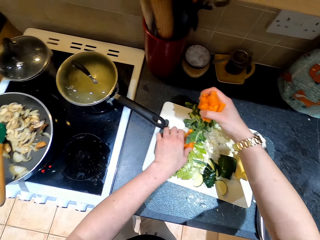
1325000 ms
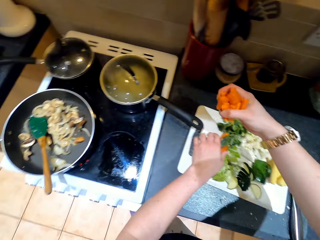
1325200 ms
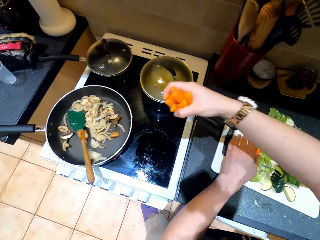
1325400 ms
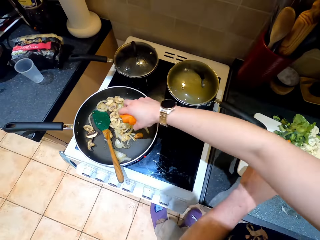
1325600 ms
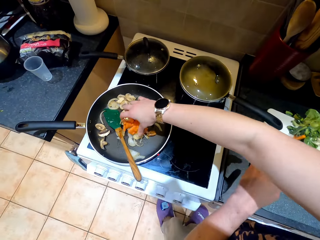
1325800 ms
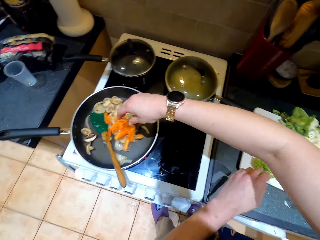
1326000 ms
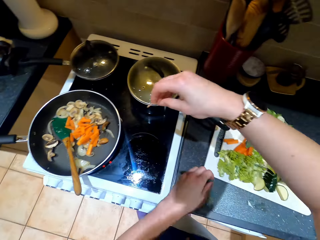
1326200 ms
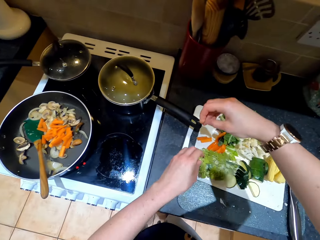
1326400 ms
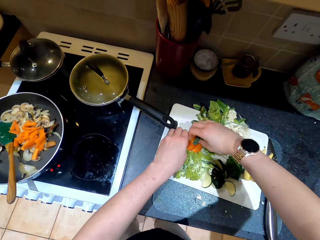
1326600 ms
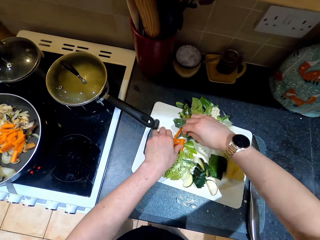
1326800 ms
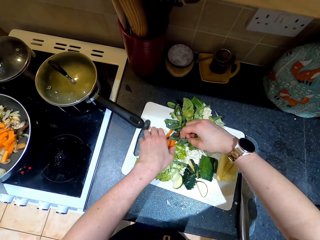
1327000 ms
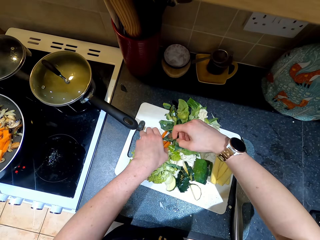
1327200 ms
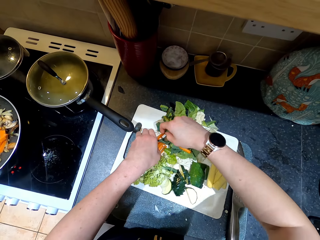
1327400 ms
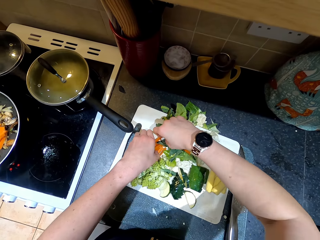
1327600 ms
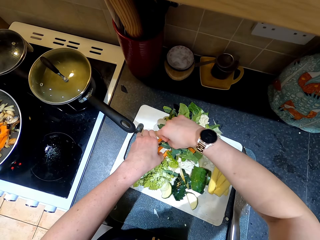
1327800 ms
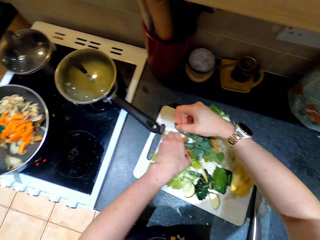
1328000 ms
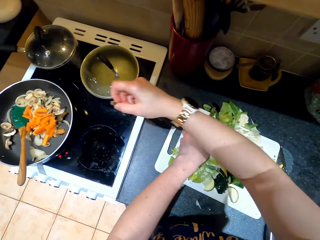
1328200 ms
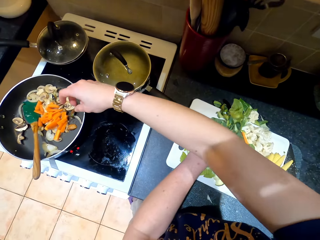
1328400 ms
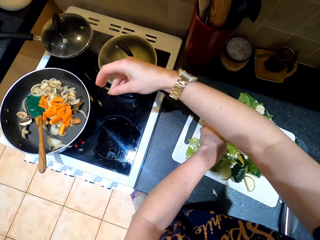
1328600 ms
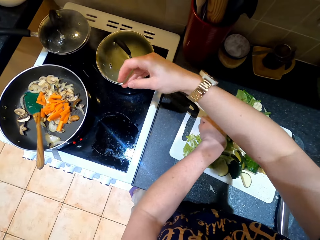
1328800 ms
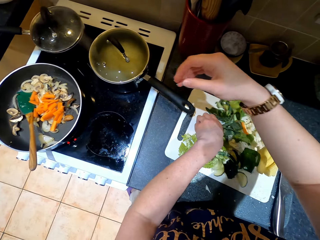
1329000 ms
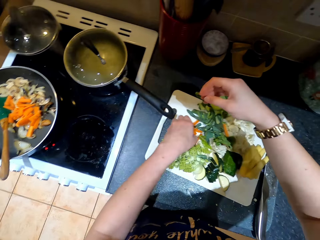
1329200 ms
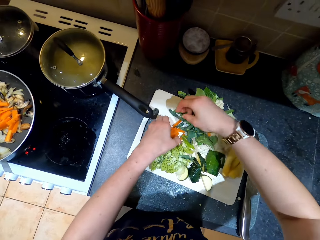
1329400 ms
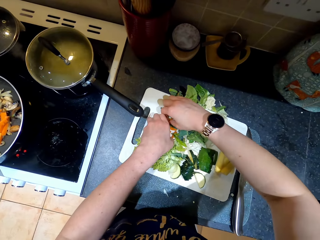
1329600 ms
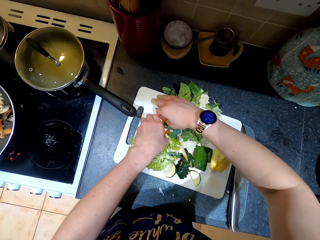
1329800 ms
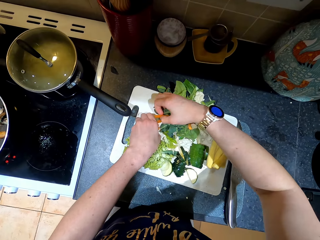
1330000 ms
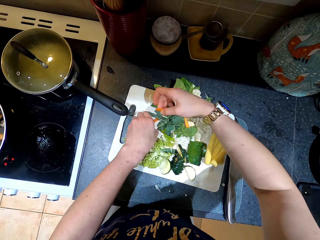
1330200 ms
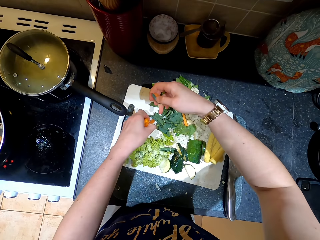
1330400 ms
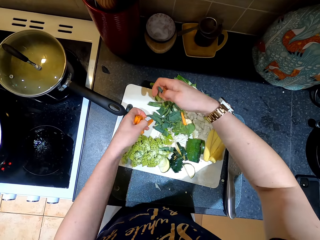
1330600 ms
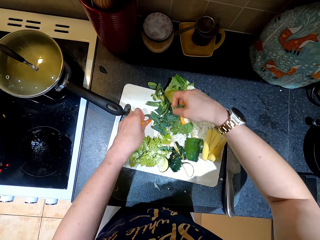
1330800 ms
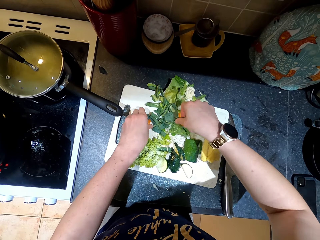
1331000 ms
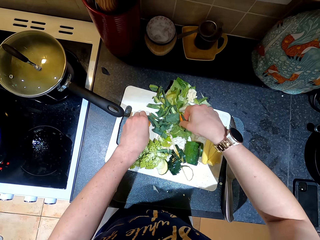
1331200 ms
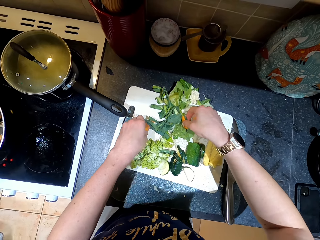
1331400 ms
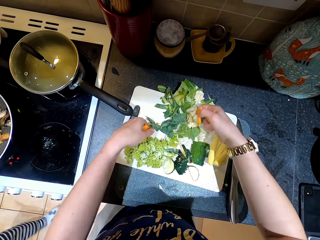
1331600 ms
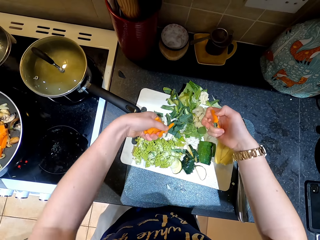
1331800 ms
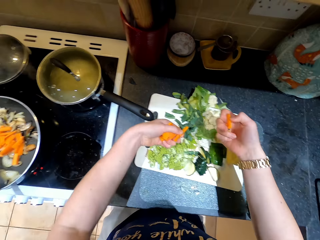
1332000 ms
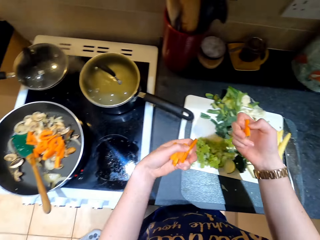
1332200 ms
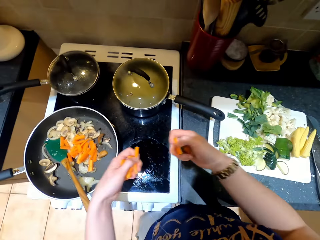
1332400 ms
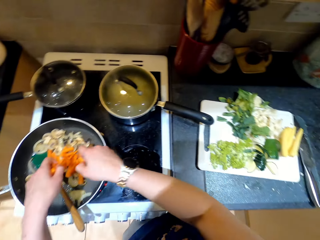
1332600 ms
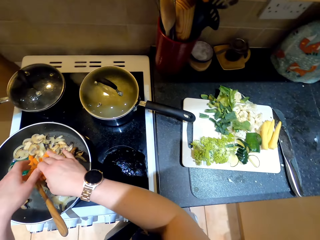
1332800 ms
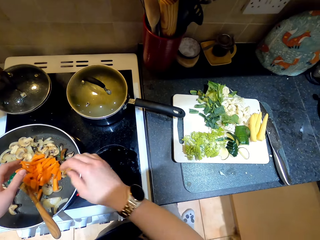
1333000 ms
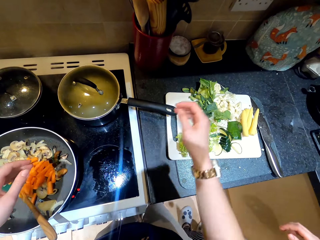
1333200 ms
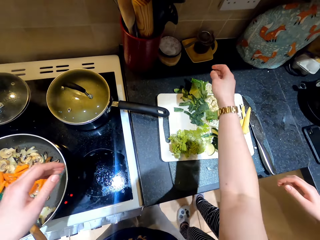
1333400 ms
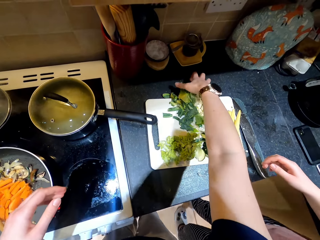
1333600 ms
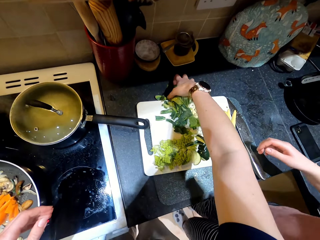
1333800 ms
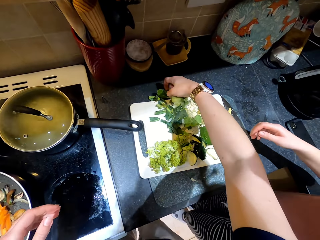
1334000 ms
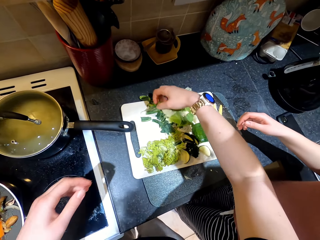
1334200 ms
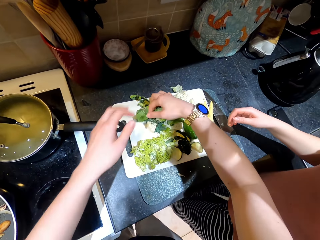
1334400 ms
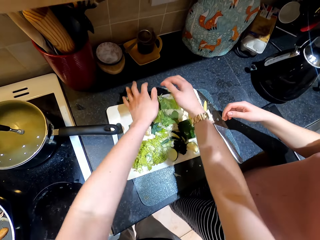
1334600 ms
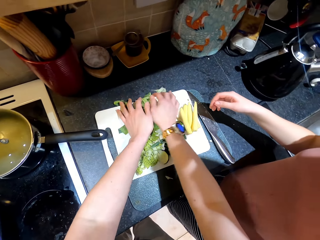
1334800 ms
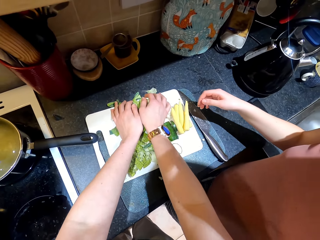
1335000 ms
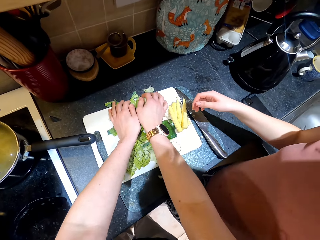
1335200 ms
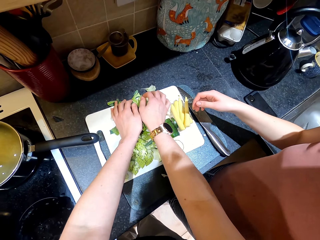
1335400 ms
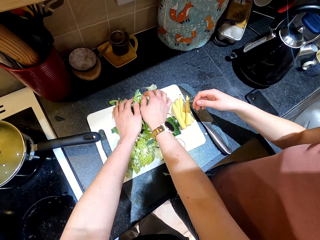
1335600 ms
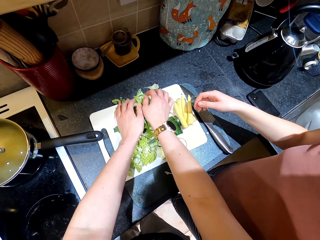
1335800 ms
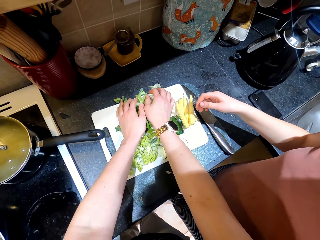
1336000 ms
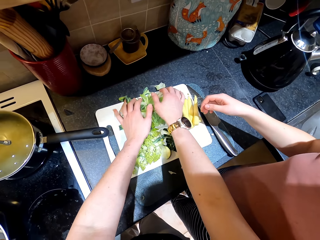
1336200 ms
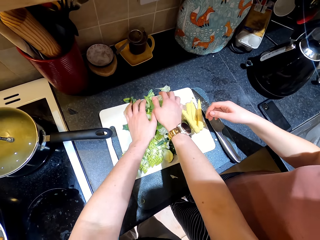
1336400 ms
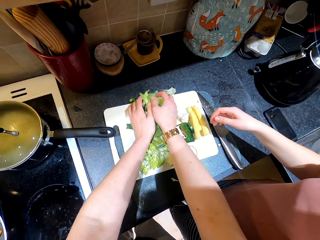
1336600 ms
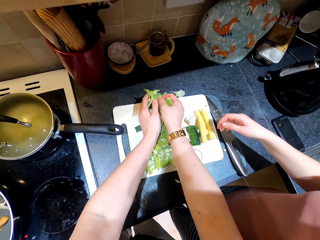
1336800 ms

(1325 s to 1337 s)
The camera wearer holds the carrots. They put the carrots in the cooking pot. They hold the carrots and move the vegetables. They pick carrots from the chopping board. They pick a mushroom. They drop the mushroom on the pan. They put the carrots in the cooking pot. They pick carrots from the chopping board. They collect carrots. They pick a carrot. A lady moves around. The camera wearer puts the carrots in the cooking pot. They move the vegetables. They hold the vegetables. They pick the vegetables from the chopping board.

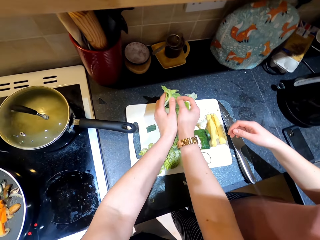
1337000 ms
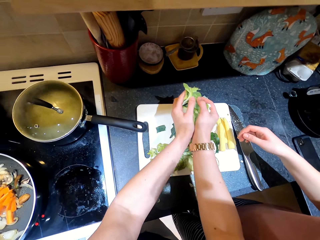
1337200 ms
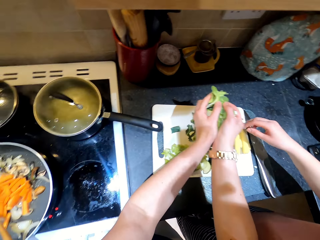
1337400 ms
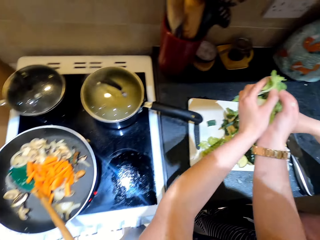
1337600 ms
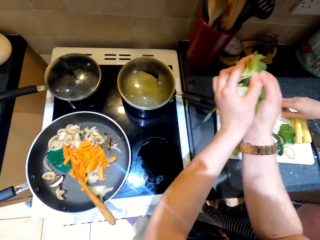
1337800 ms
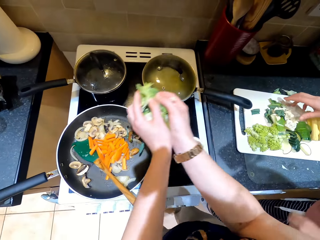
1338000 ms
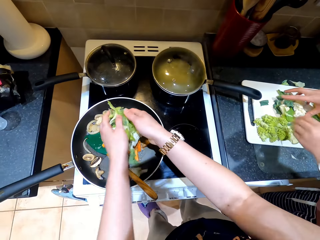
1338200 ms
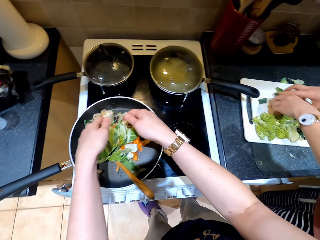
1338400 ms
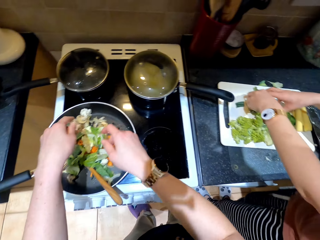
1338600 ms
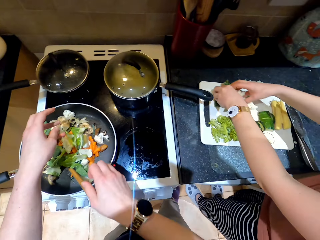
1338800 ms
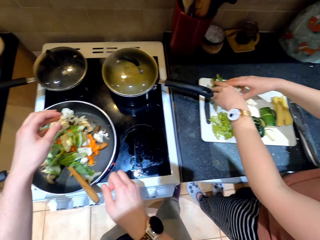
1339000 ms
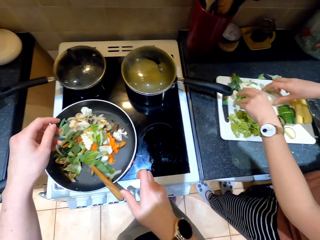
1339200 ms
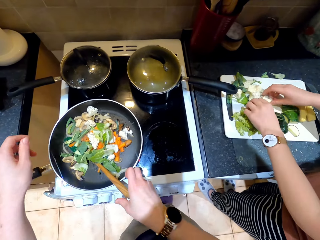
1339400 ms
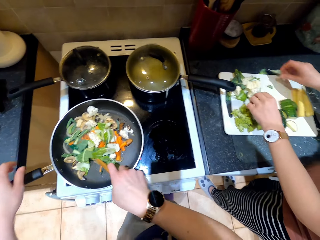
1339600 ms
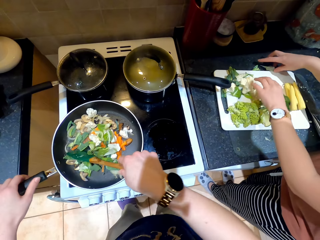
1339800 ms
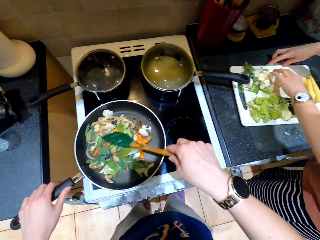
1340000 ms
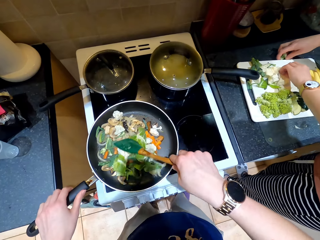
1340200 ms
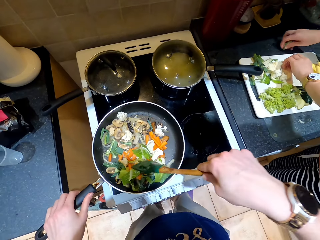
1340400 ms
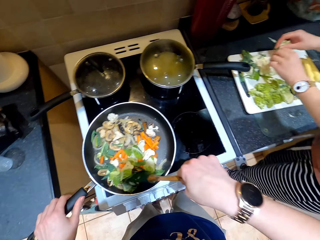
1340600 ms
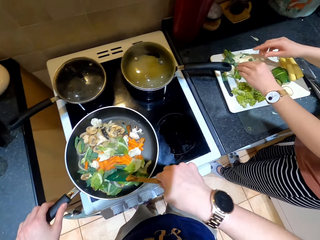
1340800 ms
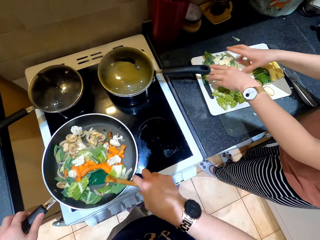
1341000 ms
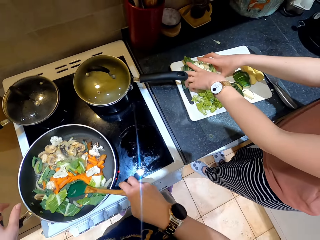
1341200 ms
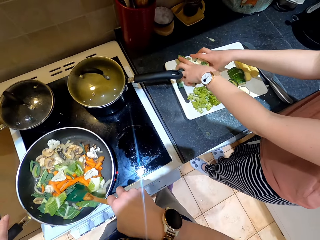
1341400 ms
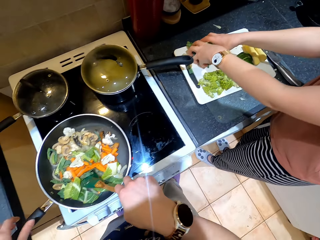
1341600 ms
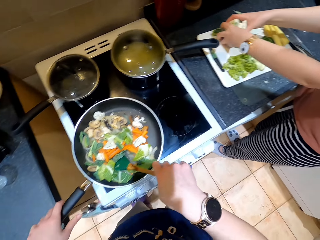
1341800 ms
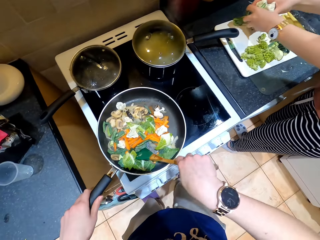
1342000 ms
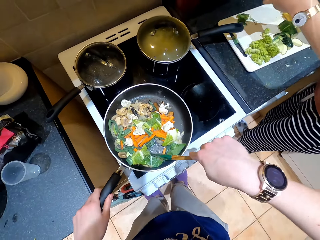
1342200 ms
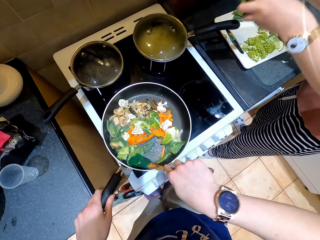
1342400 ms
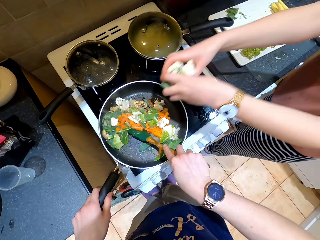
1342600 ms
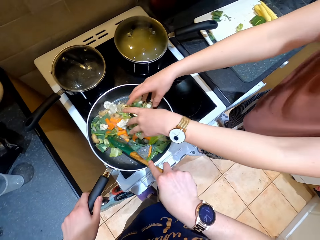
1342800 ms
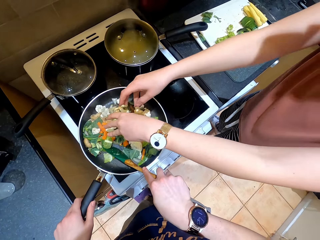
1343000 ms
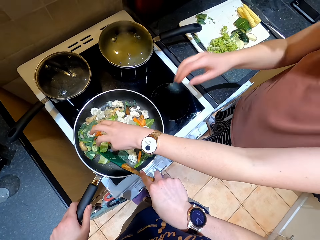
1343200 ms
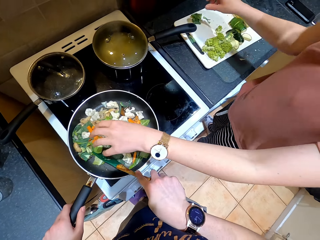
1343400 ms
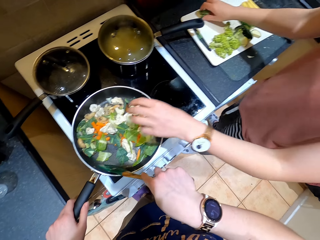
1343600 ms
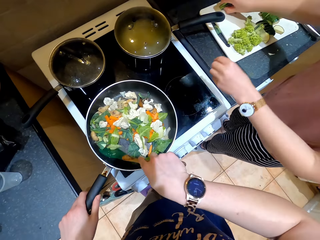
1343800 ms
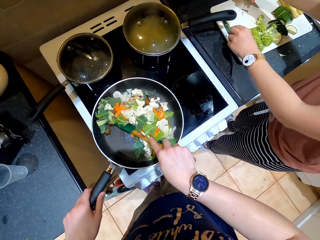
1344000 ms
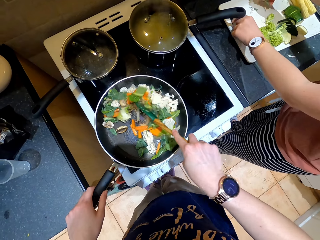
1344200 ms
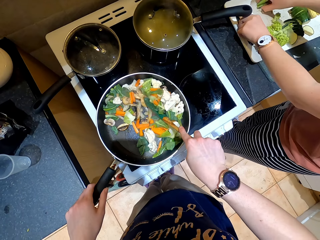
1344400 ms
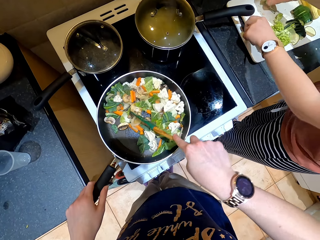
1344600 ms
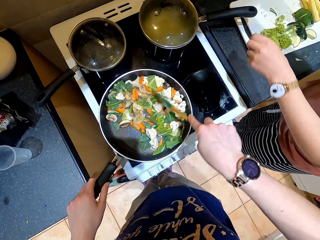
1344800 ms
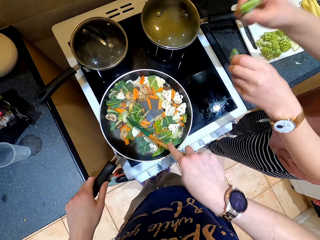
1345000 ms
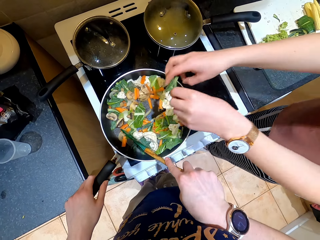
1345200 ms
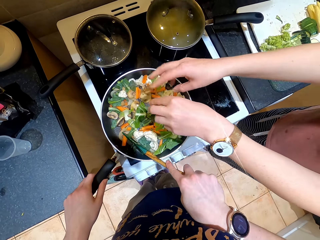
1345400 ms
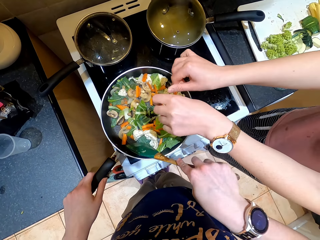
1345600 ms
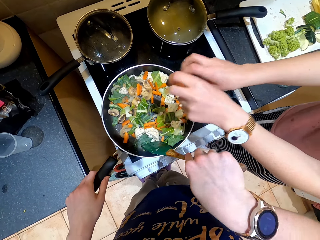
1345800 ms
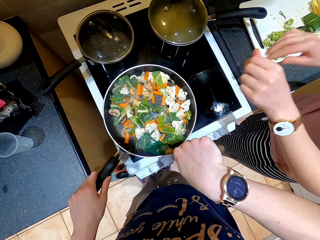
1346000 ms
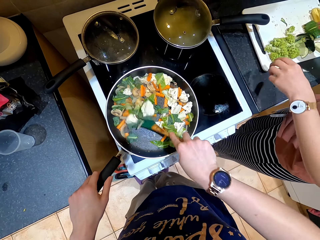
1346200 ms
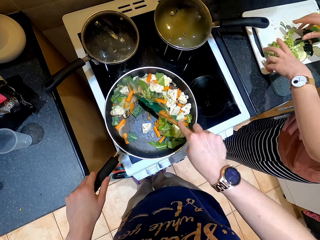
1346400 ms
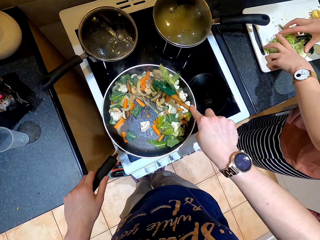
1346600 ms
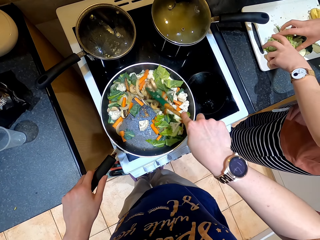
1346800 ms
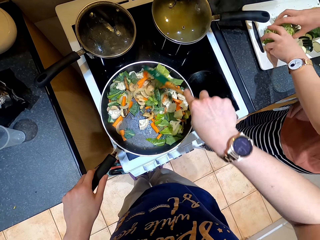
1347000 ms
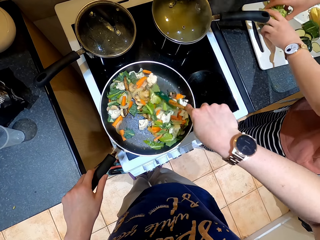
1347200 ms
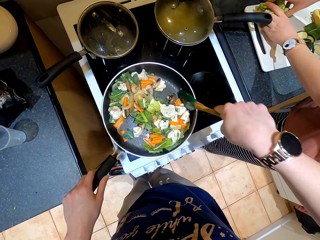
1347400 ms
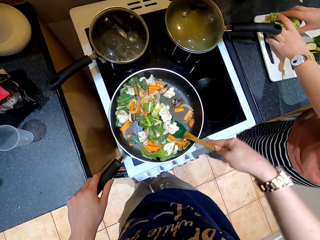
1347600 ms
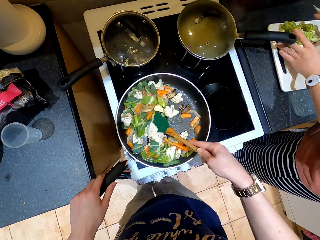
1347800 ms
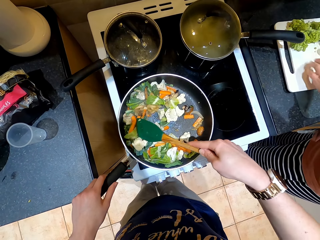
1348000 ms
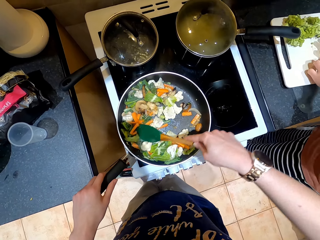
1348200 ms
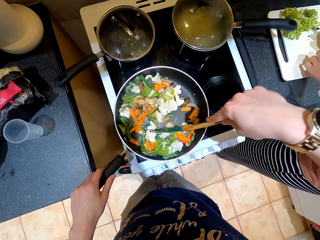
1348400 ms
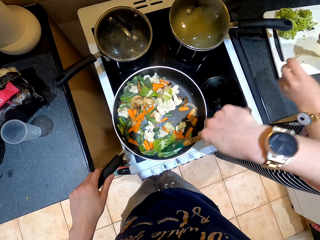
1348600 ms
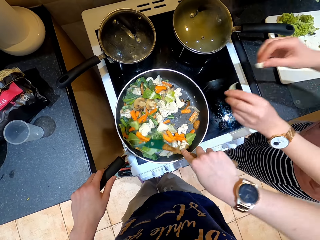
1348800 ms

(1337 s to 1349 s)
The camera wearer puts the vegetables in the cooking pot. A lady gathers vegetables. The camera wearer picks up a cooking spoon. They hold the cooking pot. They stir the vegetables. They remove their hand from the cooking pot. The lady collects vegetables. The camera wearer holds the cooking pan. They stir the vegetables. The lady drops vegetables on the pan. The lady collects vegetables and puts vegetables in the cooking pot. The camera wearer stirs the vegetables. The lady collects vegetables and drops vegetables on the pan. The camera wearer stirs the vegetables. The lady moves vegetables and collects vegetables.
